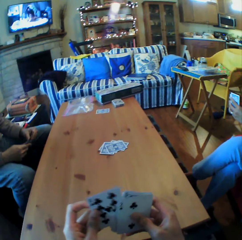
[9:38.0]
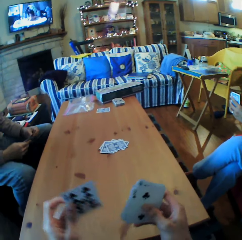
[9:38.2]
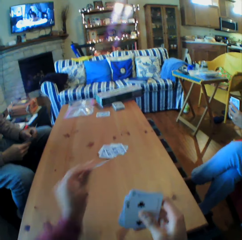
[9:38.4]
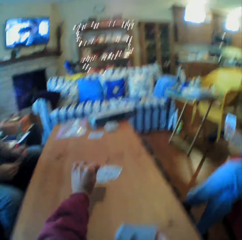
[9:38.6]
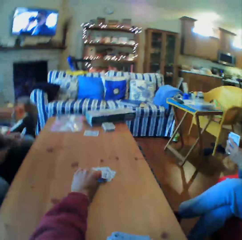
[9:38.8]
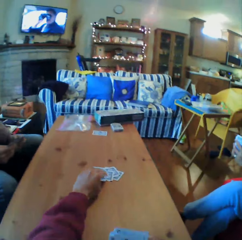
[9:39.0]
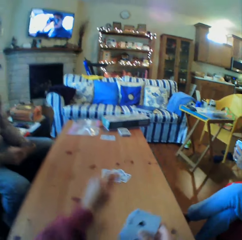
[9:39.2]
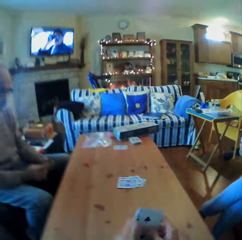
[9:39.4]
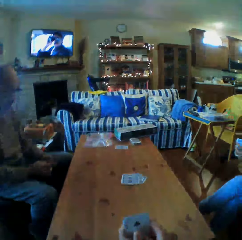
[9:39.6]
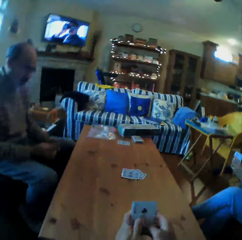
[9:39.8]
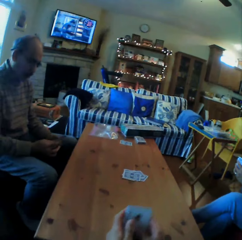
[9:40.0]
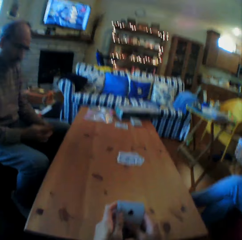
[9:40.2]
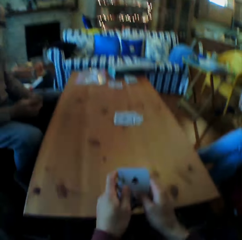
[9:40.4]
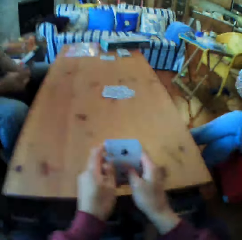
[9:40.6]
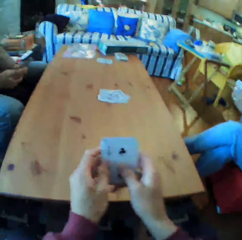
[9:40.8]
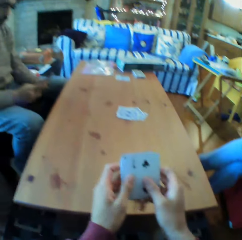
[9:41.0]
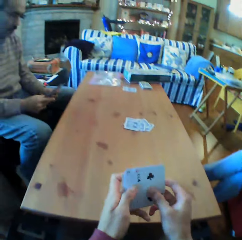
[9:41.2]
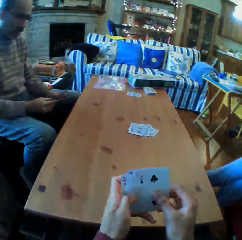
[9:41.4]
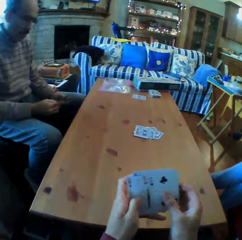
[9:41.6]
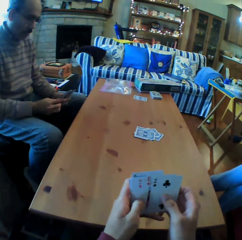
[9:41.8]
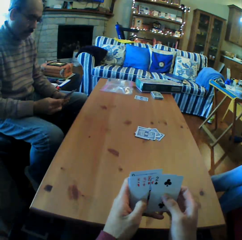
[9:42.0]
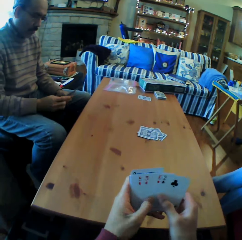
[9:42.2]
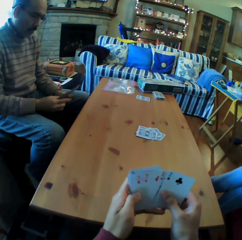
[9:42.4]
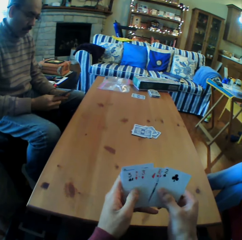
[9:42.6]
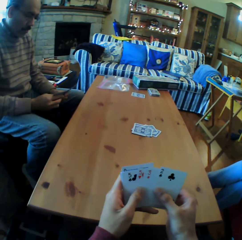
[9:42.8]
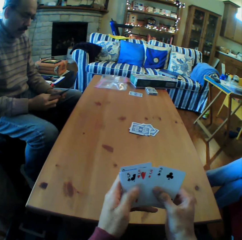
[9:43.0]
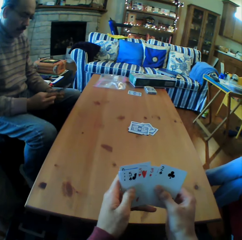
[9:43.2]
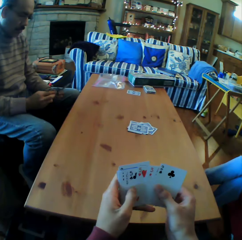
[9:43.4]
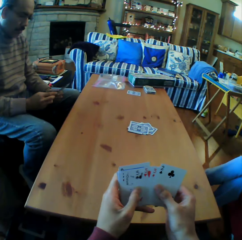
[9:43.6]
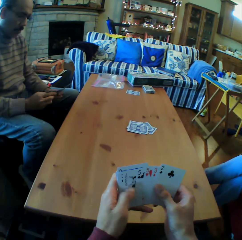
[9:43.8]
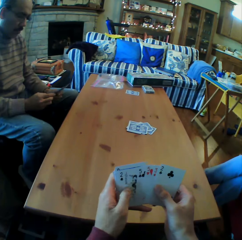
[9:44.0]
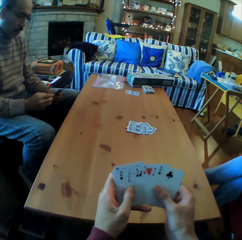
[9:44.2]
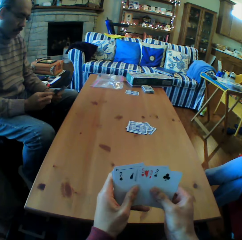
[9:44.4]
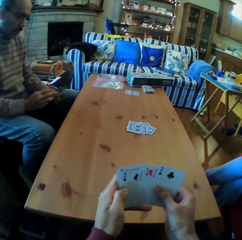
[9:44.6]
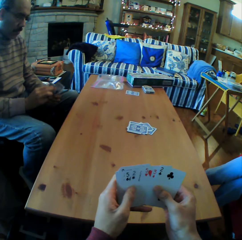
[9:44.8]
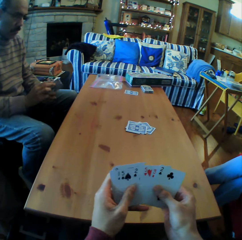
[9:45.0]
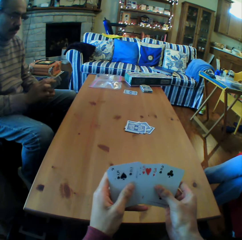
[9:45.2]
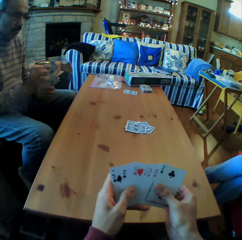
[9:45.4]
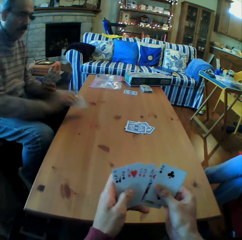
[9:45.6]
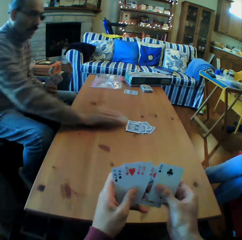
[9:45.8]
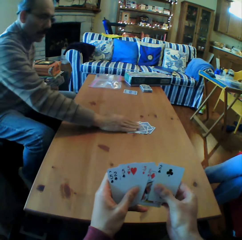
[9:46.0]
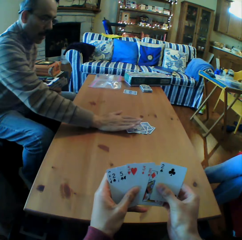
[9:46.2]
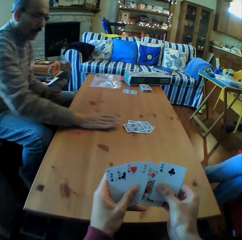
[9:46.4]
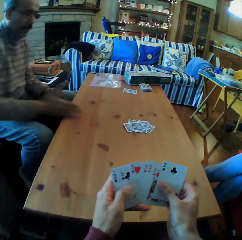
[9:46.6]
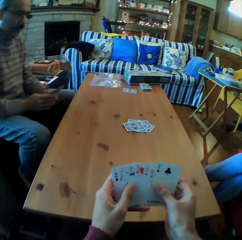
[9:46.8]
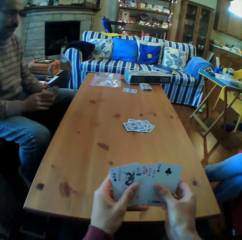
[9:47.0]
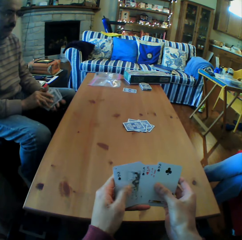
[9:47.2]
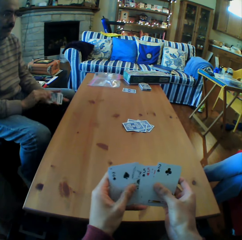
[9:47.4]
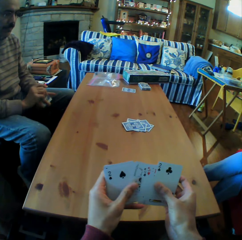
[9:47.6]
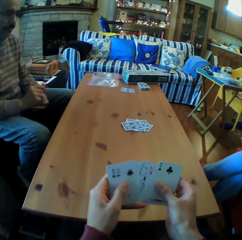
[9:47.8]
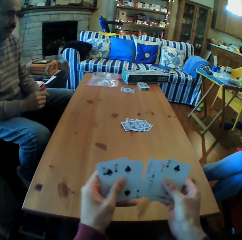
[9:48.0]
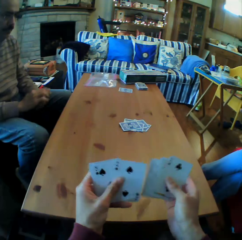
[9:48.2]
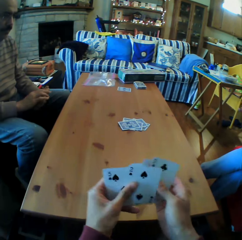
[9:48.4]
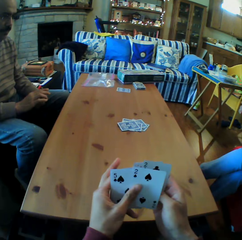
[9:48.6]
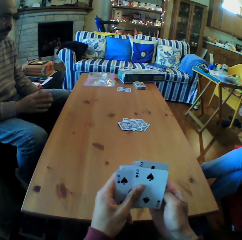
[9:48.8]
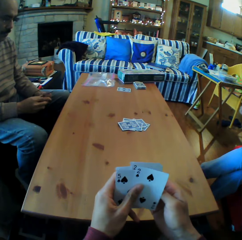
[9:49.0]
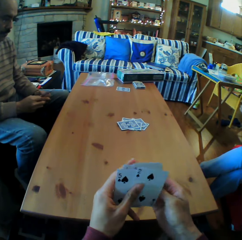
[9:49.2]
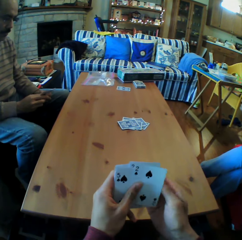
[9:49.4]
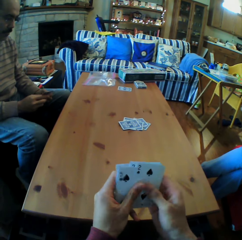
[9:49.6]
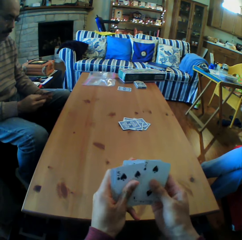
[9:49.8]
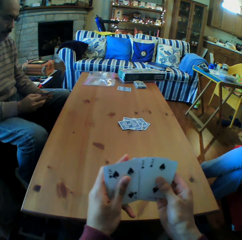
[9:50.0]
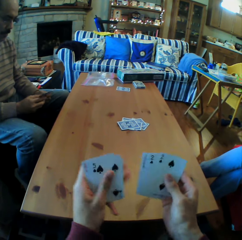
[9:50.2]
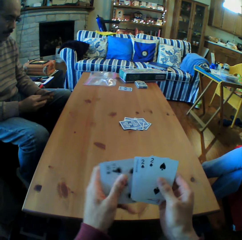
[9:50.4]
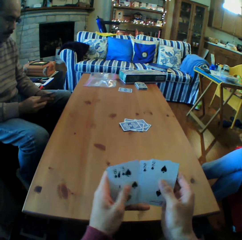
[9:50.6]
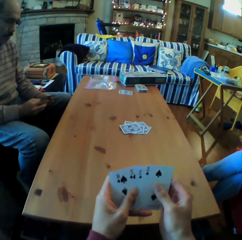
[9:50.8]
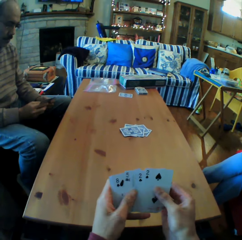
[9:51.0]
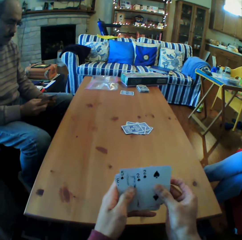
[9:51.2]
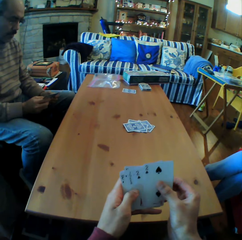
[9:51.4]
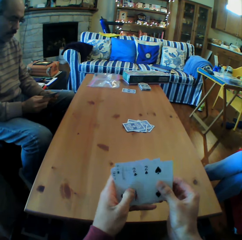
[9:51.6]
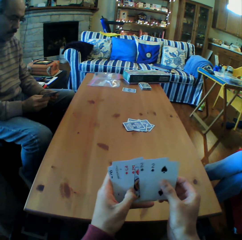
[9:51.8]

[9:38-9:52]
The camera wearer puts the card on the table. He moves the cards on his hands. A man puts the cards on the table. The camera wearer moves the cards on his hands. He shuffles the cards.

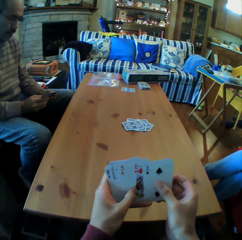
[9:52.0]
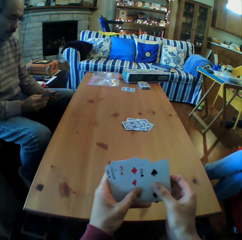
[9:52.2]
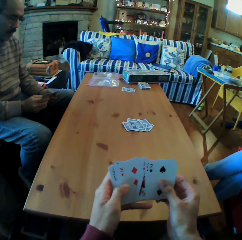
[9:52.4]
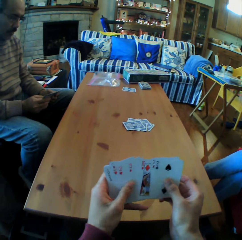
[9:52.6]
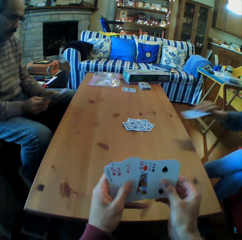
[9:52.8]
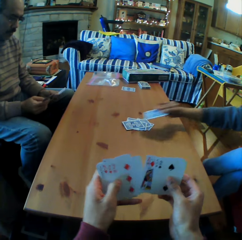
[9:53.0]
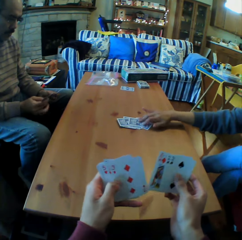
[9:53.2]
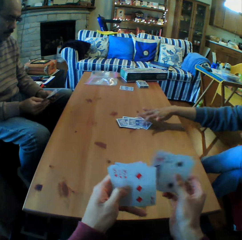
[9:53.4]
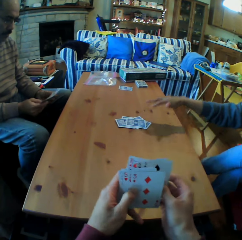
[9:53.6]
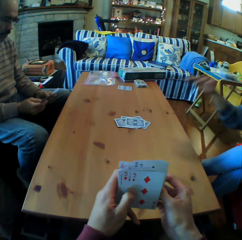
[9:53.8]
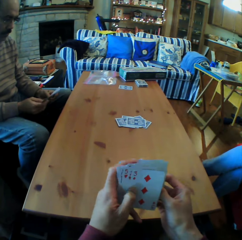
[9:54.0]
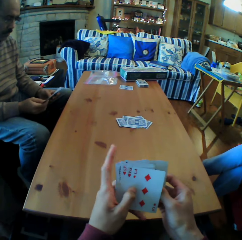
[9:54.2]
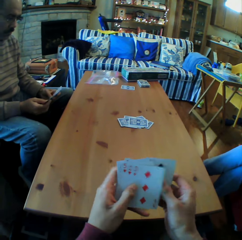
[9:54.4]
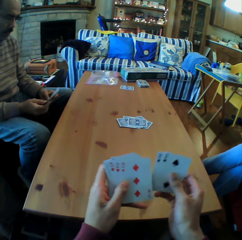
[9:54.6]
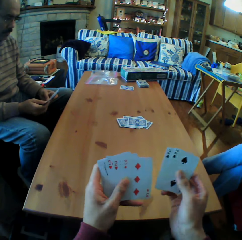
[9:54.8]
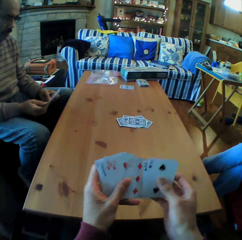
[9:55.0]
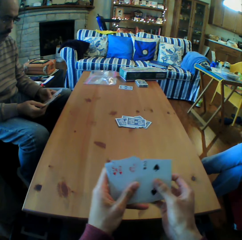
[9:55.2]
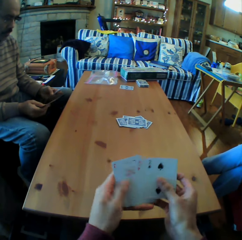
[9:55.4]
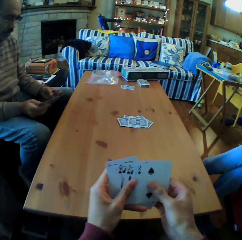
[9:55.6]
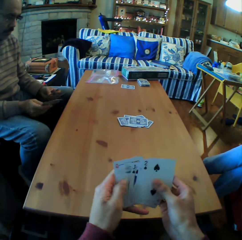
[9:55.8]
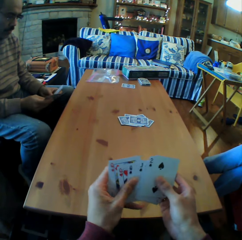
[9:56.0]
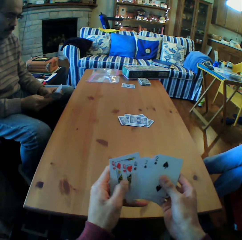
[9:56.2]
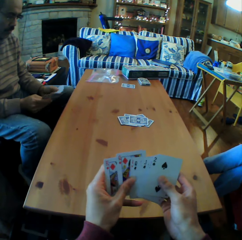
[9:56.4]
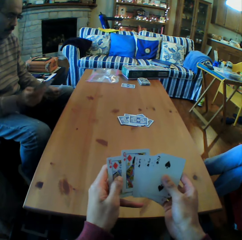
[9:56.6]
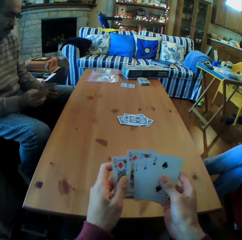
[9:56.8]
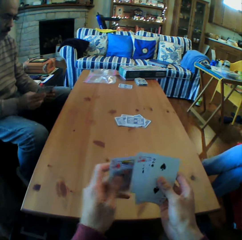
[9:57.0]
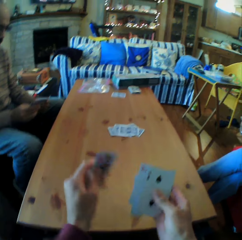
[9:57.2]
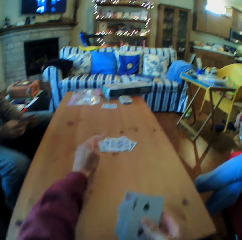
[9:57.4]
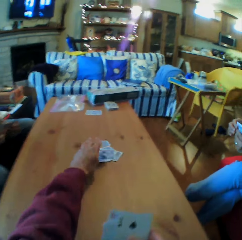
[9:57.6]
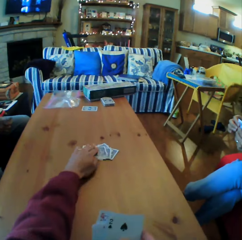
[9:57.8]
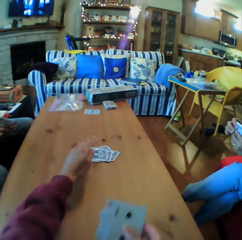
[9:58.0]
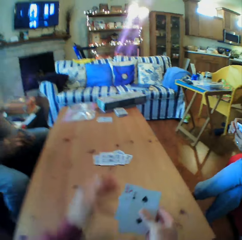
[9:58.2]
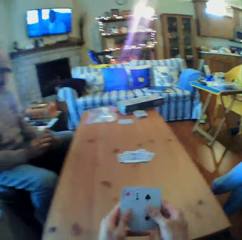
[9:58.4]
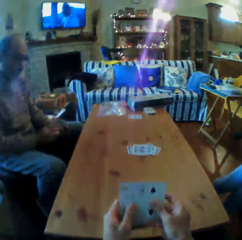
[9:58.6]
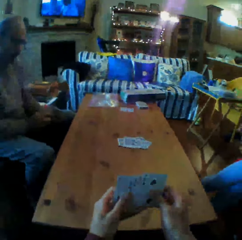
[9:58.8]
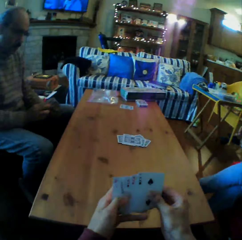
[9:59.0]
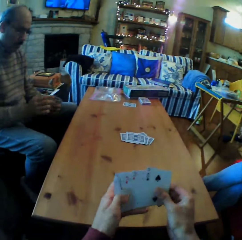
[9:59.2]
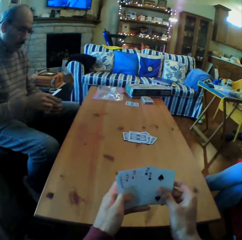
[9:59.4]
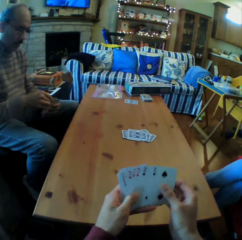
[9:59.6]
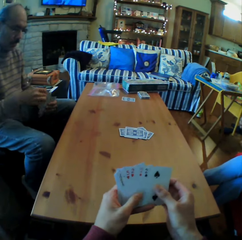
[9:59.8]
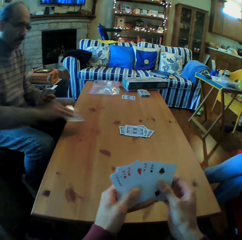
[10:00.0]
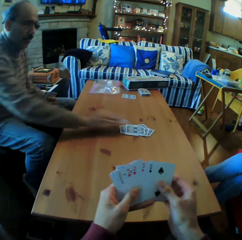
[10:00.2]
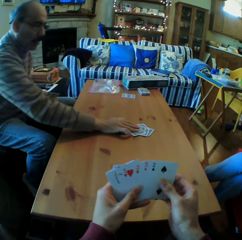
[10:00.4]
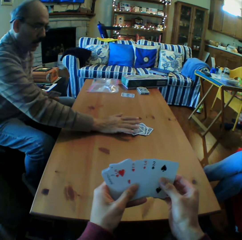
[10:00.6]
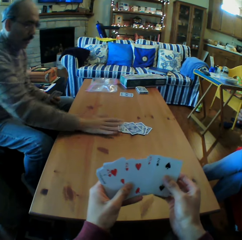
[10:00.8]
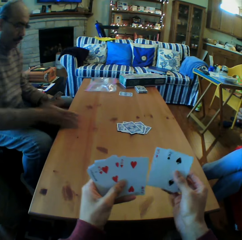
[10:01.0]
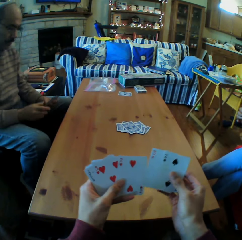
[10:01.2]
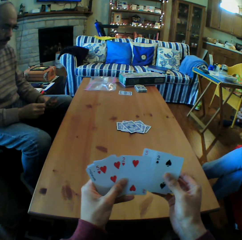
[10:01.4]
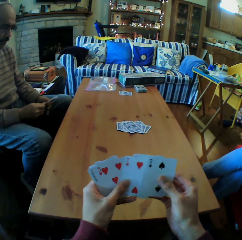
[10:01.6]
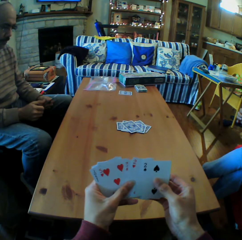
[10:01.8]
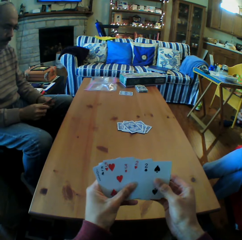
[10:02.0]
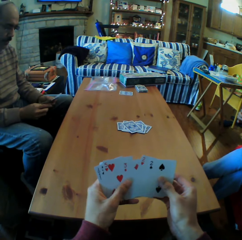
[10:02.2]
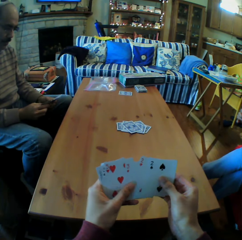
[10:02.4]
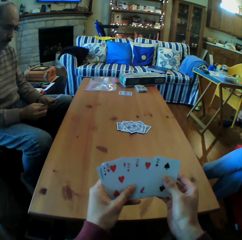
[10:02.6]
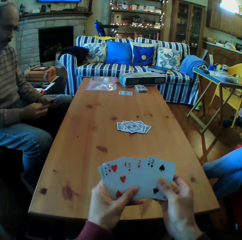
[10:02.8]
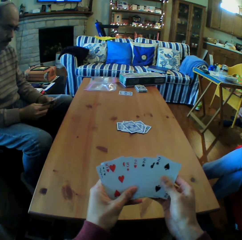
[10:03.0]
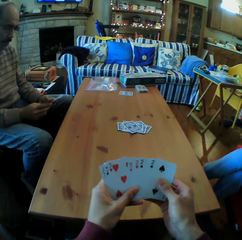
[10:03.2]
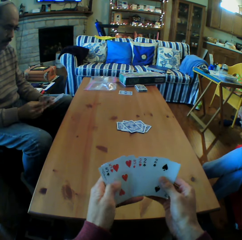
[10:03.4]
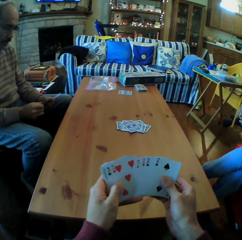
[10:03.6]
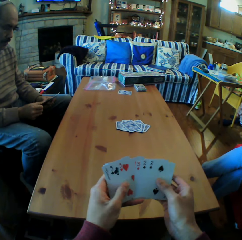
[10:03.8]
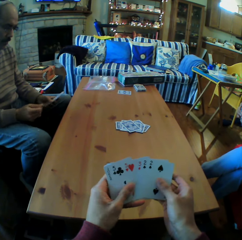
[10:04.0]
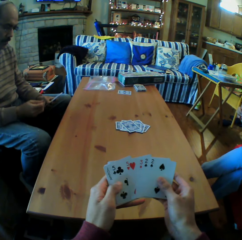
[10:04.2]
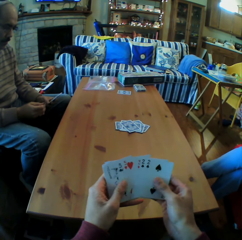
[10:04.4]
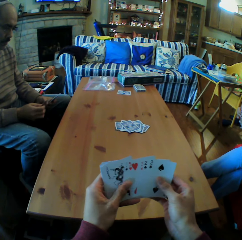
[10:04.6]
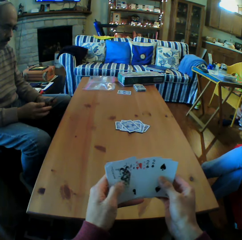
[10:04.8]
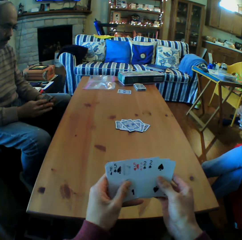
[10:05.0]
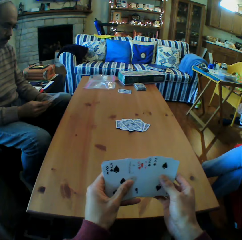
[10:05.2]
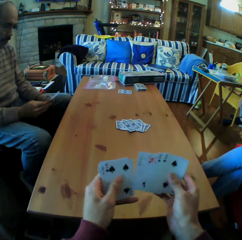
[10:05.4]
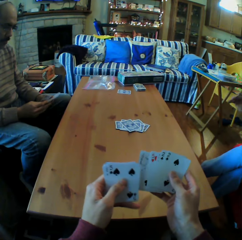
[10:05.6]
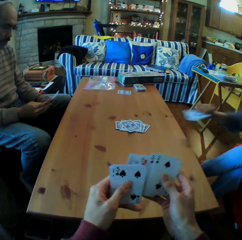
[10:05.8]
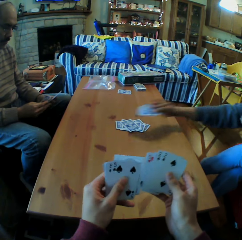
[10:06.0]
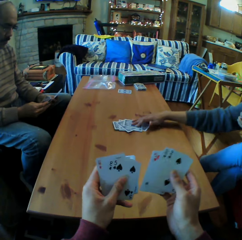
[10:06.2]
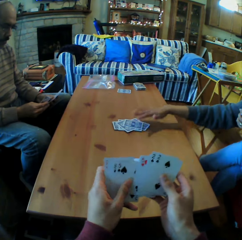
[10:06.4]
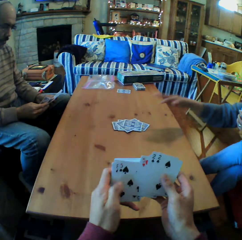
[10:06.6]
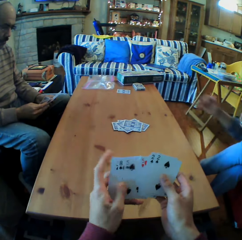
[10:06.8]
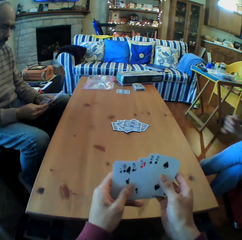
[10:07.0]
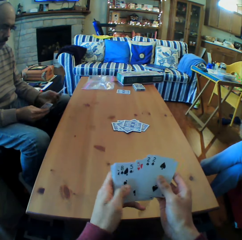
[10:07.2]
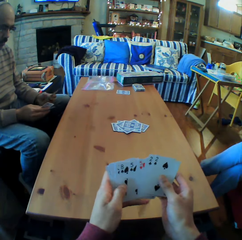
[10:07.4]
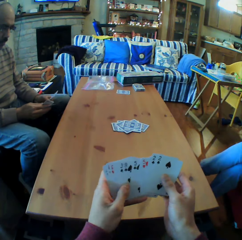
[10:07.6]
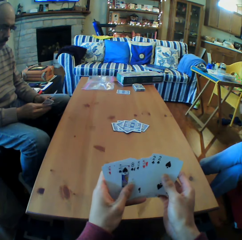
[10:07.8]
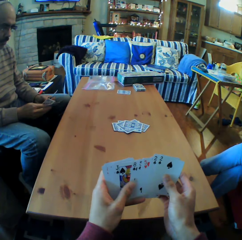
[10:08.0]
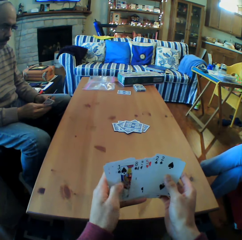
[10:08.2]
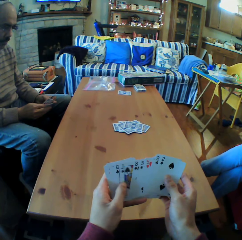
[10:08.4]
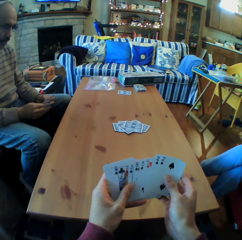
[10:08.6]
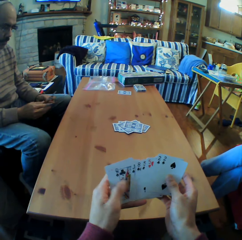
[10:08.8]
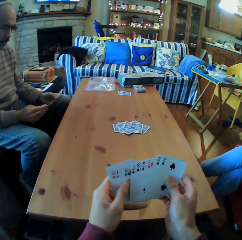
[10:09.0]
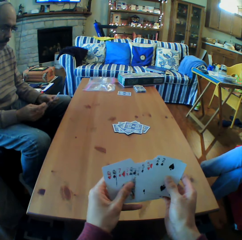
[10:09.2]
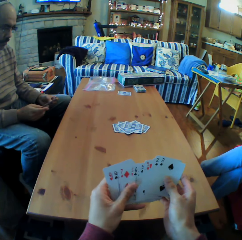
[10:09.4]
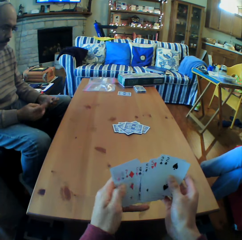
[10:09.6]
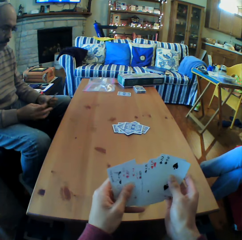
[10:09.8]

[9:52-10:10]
A woman puts the cards on the table. The camera wearer moves the cards on his hands. He puts the card on the table. He moves the cards on his hands. A man puts the cards on the table. The camera wearer moves the cards on his hands. The woman puts the cards on the table. The camera wearer moves the cards on his hands.
